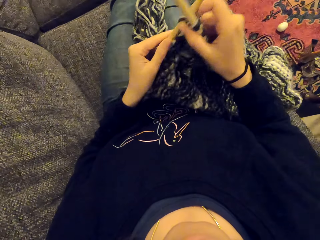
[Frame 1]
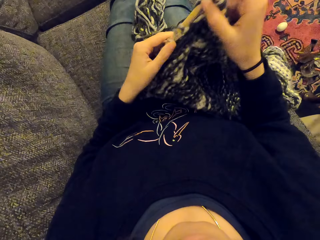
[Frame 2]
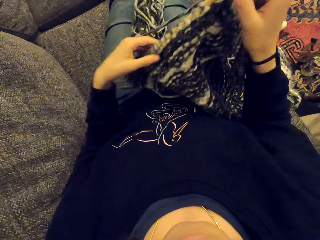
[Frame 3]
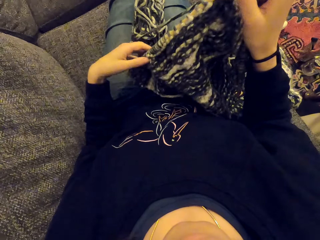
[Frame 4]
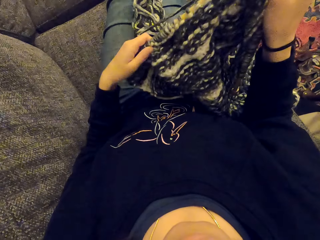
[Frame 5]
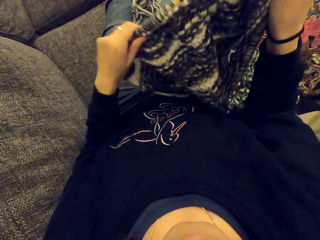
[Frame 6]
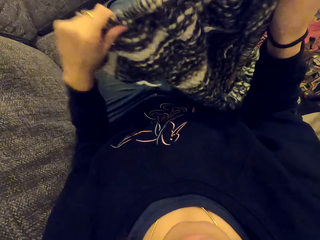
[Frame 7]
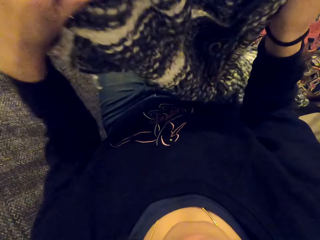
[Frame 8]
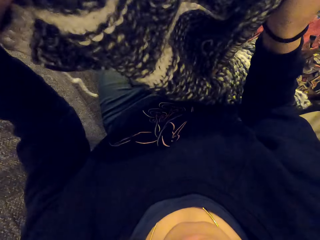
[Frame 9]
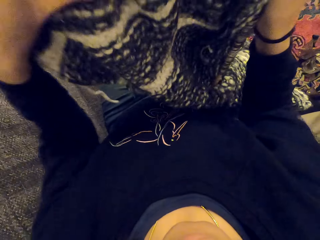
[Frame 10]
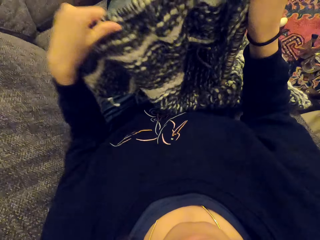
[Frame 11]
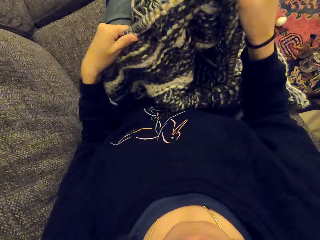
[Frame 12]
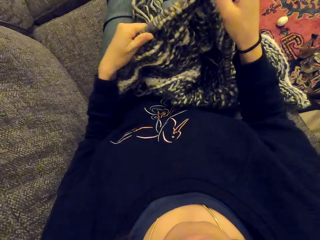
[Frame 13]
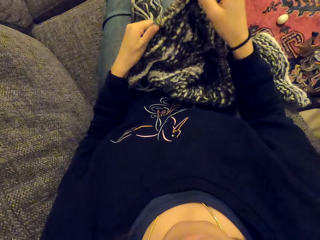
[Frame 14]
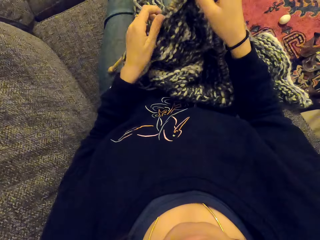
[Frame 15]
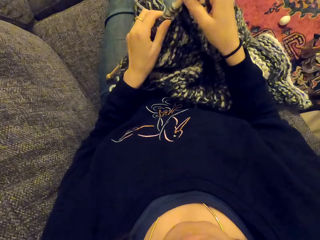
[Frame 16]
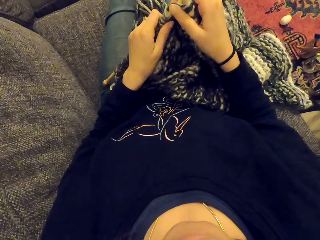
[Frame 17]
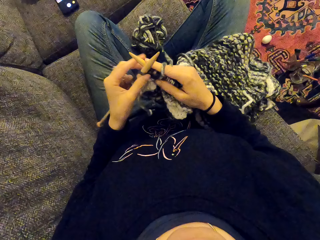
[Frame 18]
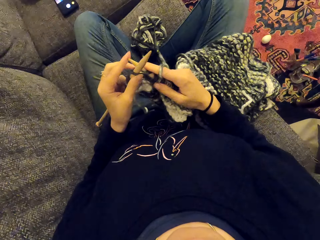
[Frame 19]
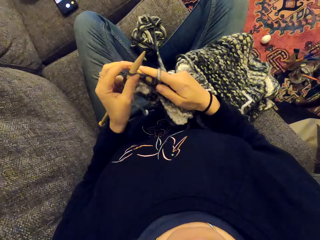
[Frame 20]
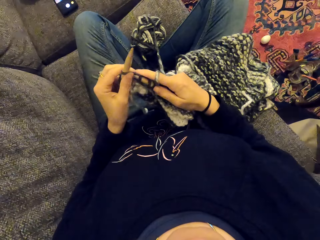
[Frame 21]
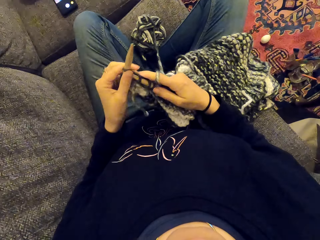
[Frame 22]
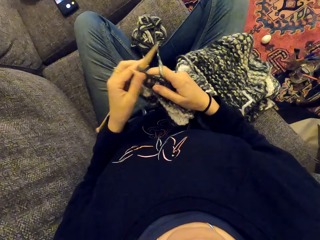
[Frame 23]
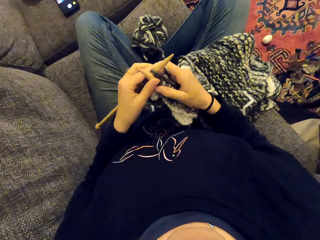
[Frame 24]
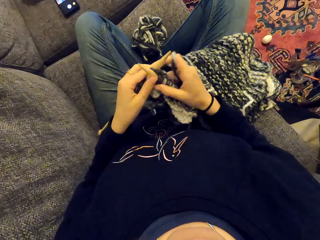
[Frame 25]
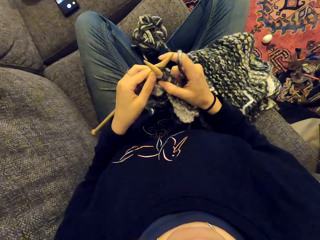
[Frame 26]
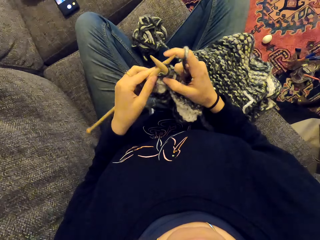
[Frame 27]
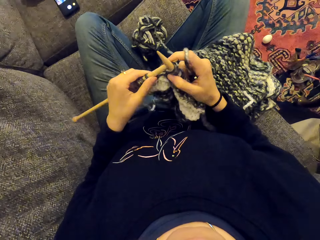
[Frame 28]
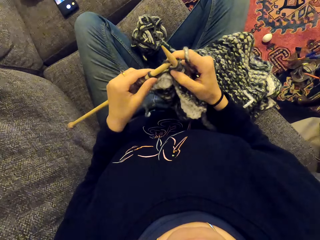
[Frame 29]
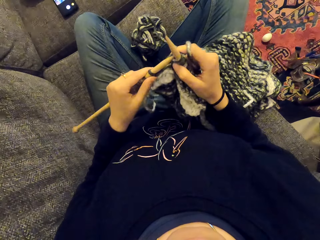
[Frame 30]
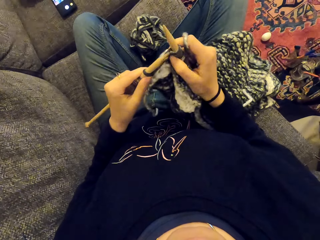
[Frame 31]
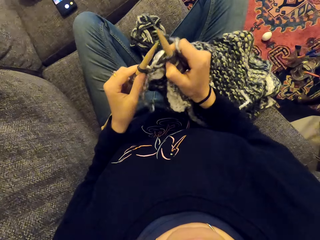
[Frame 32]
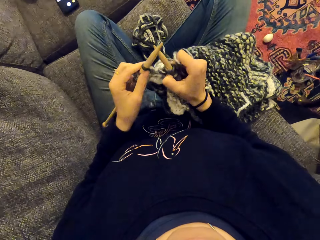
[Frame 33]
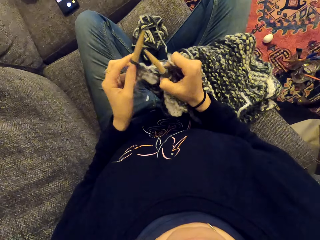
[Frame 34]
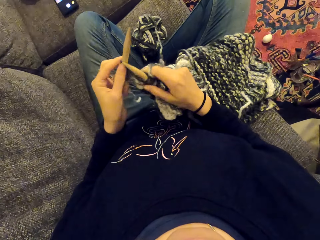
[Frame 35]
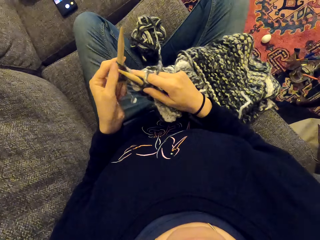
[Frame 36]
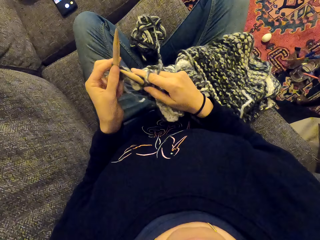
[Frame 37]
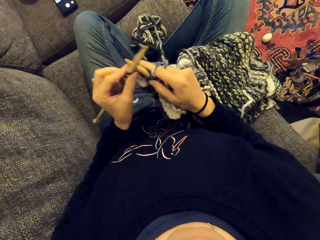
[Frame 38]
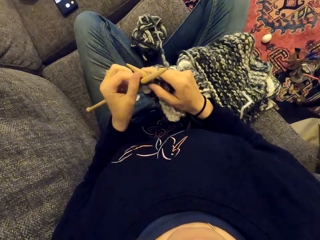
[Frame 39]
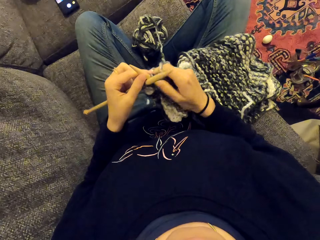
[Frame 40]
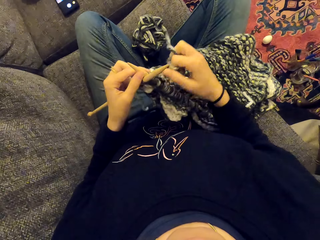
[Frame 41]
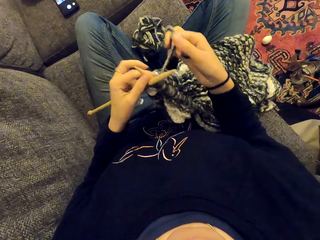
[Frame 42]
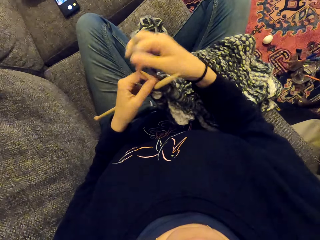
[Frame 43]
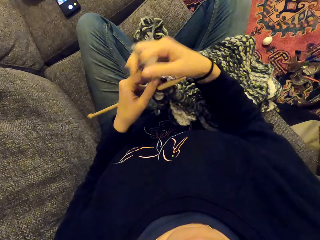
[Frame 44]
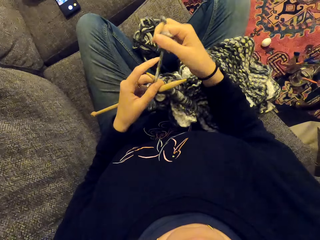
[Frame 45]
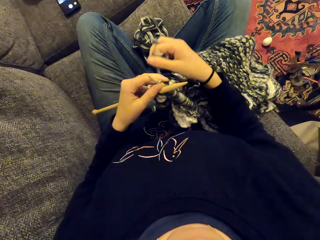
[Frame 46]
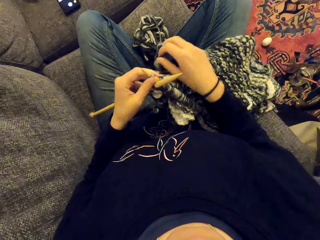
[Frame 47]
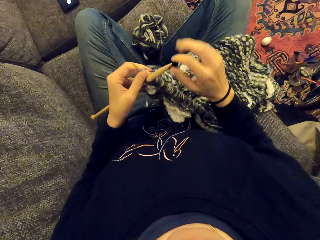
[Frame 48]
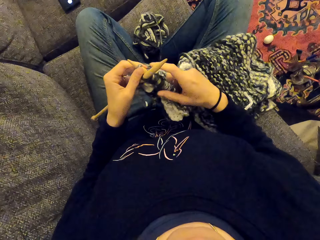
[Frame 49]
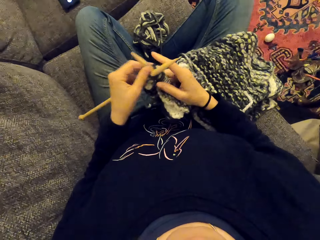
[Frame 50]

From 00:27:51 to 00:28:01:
The camera wearer pulls the piece of cloth. They hold the fabric. They sew the piece of cloth and knit the fabric.

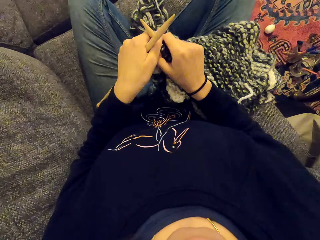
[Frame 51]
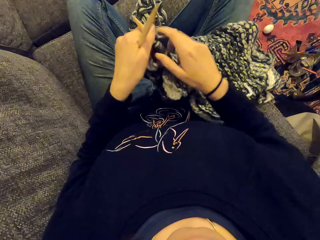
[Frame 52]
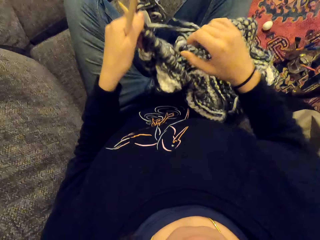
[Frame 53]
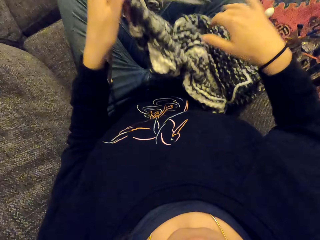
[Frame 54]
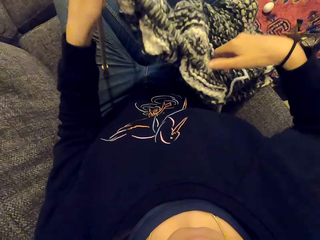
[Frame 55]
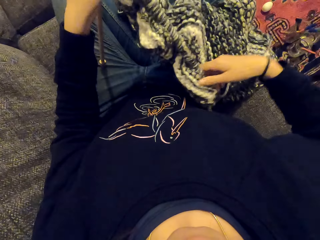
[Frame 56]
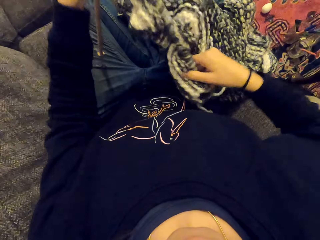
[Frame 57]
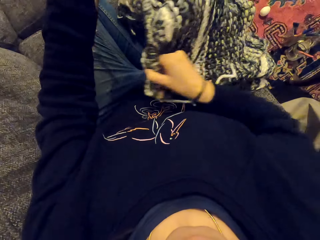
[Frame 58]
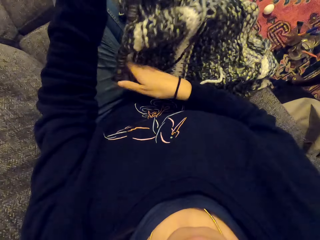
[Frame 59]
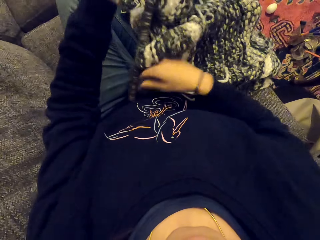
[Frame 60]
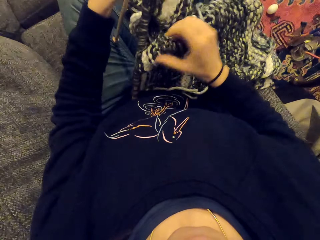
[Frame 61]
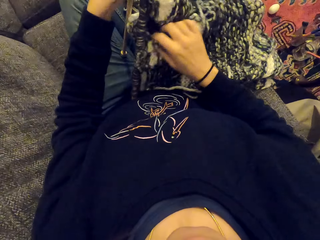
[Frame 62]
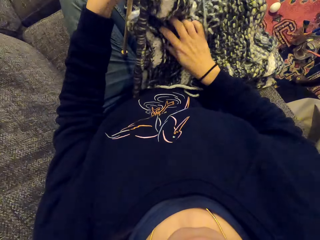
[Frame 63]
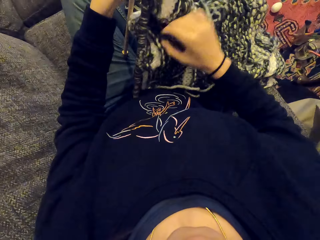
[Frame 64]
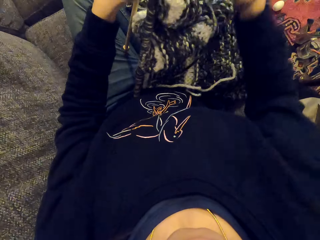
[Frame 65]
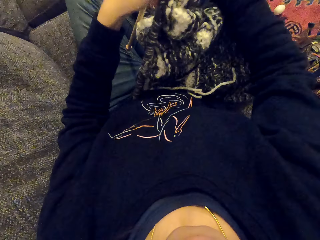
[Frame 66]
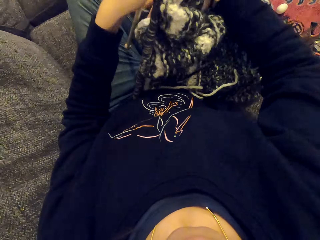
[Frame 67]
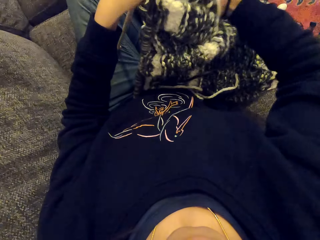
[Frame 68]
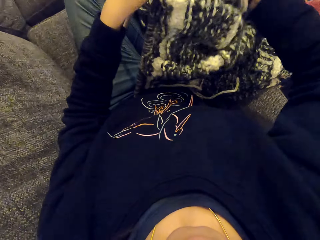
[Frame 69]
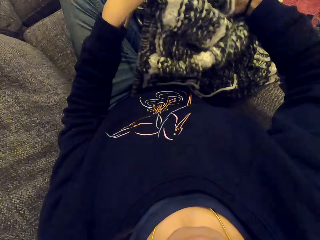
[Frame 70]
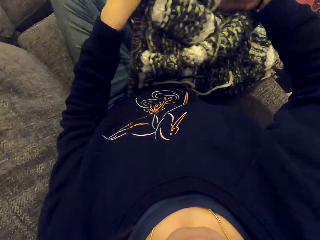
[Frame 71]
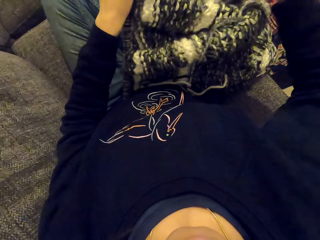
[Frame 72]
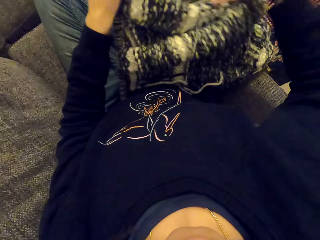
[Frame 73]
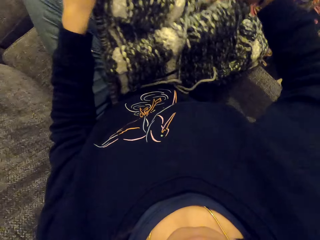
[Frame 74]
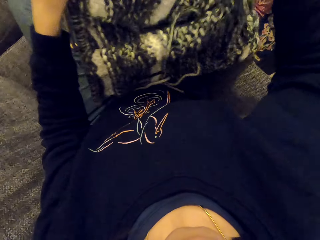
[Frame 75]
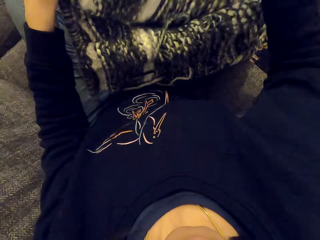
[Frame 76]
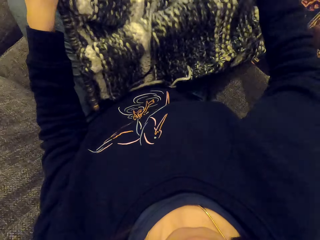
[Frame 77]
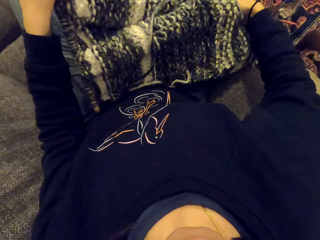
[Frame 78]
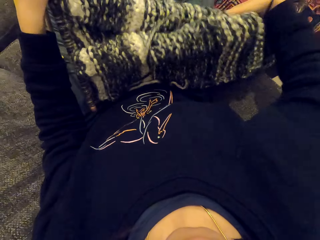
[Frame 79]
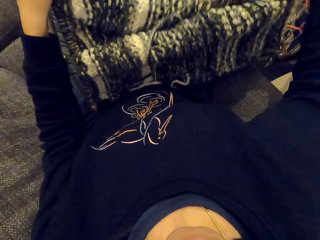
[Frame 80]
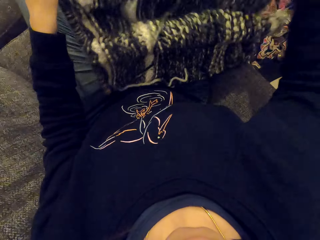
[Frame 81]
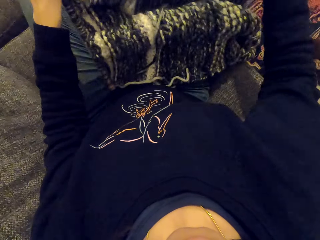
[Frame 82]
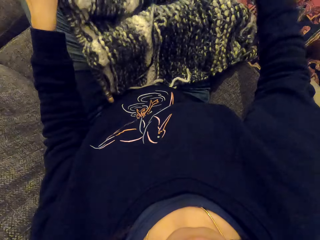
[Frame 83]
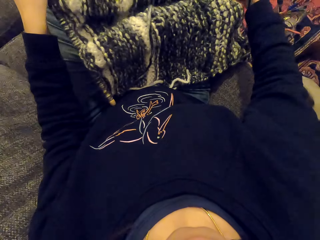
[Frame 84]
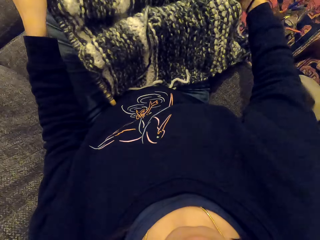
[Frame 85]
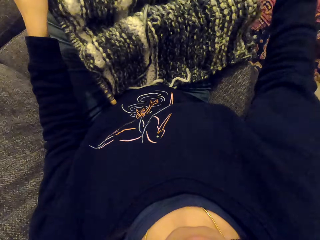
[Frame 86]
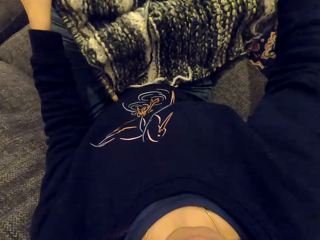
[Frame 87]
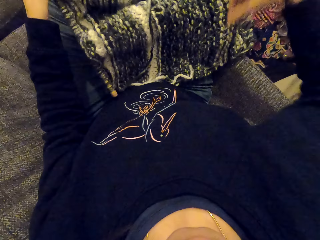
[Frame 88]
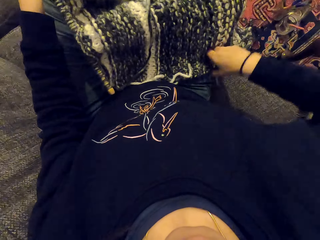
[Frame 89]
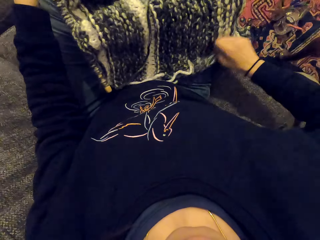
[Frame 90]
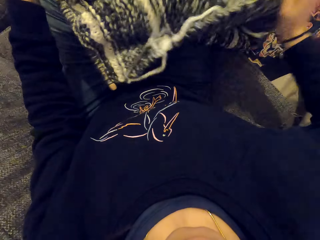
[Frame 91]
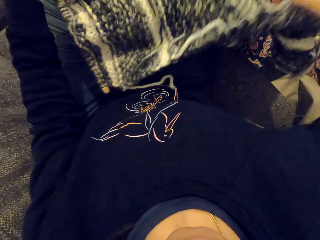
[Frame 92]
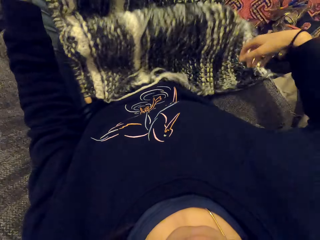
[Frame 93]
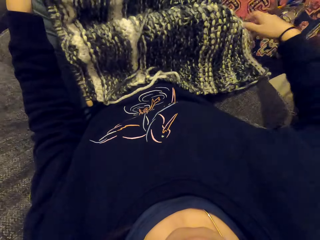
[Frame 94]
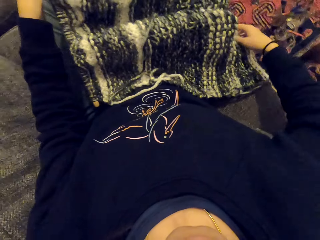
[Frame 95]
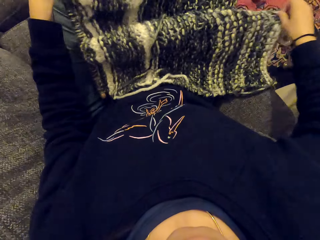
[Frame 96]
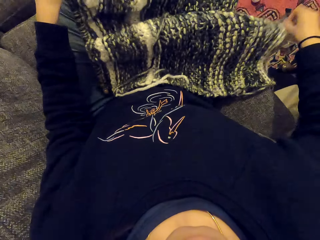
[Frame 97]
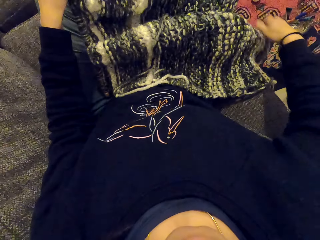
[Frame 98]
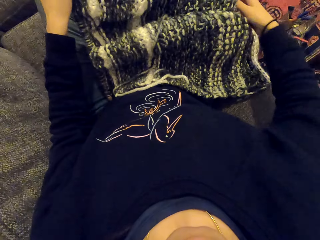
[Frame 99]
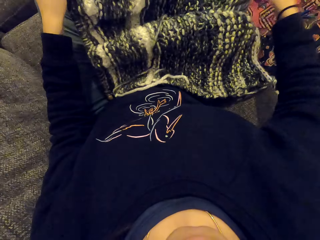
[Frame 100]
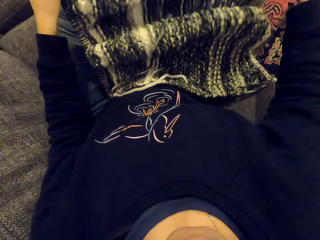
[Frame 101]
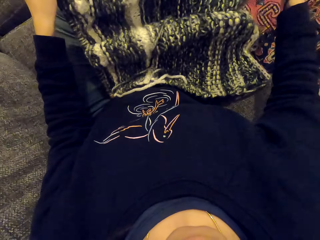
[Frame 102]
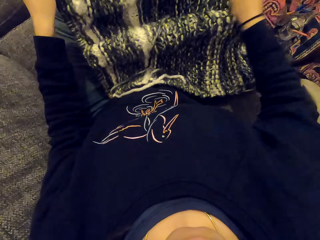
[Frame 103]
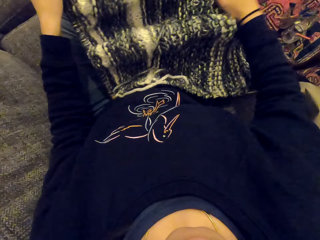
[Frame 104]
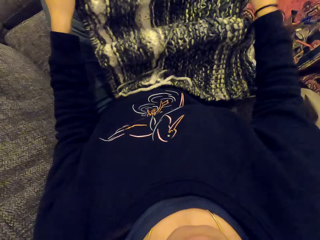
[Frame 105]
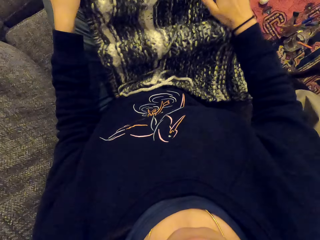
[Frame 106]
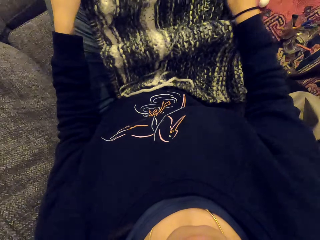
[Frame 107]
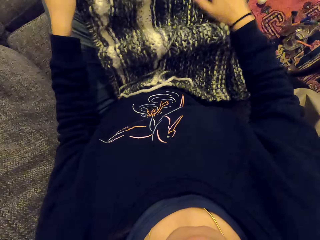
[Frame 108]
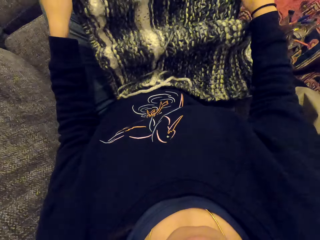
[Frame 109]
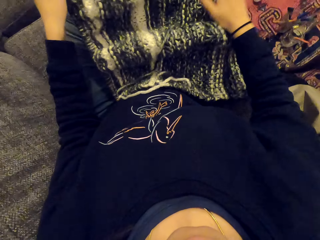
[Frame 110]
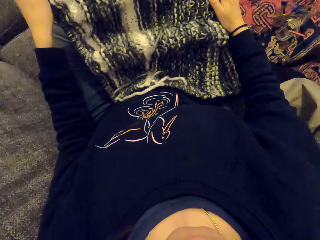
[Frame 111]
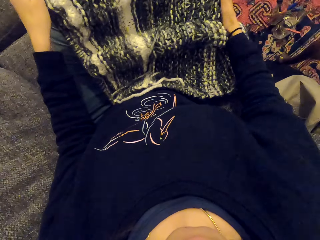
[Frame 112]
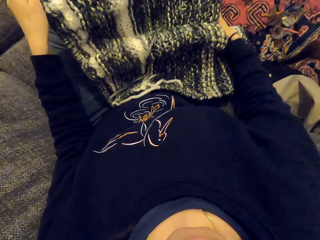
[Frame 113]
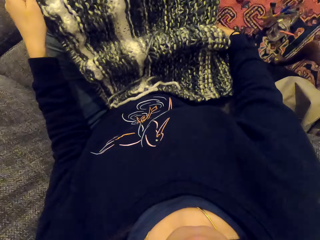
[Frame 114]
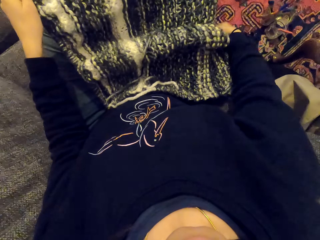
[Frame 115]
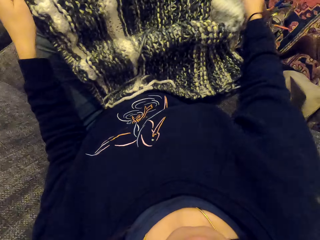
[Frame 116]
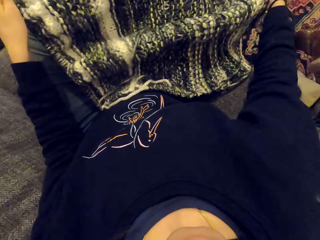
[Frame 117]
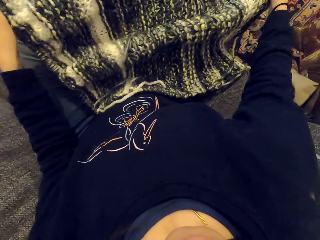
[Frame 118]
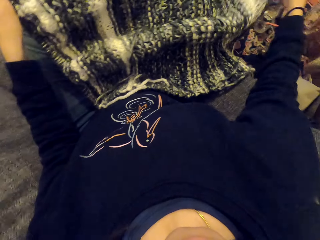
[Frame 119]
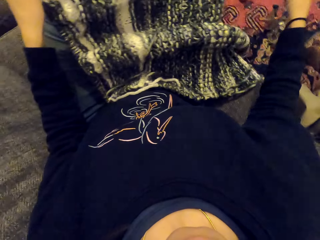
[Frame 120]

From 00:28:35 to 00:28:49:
The camera wearer holds the fabric. They fix the piece of cloth. They sew the piece of cloth. They fix the piece of cloth. They touch the piece of cloth.
